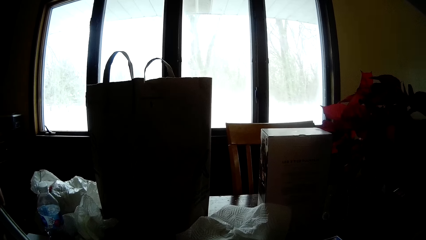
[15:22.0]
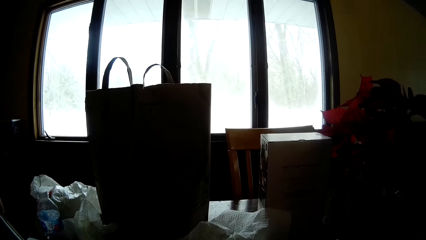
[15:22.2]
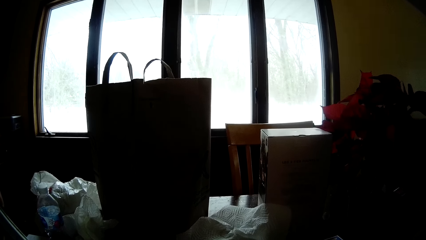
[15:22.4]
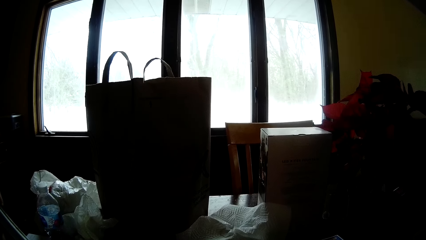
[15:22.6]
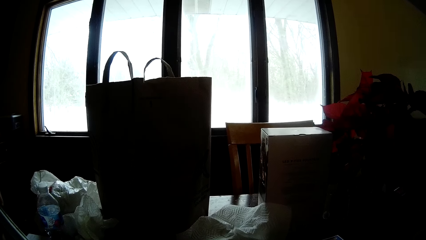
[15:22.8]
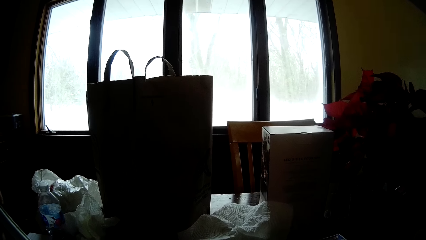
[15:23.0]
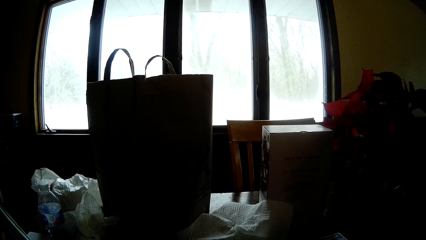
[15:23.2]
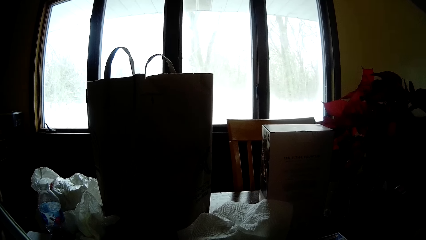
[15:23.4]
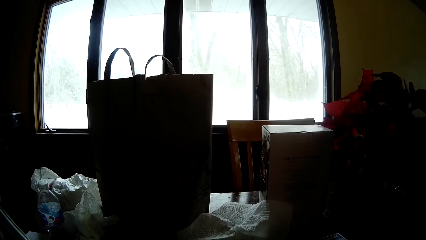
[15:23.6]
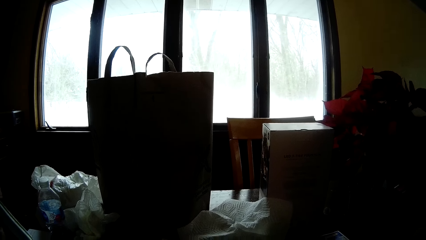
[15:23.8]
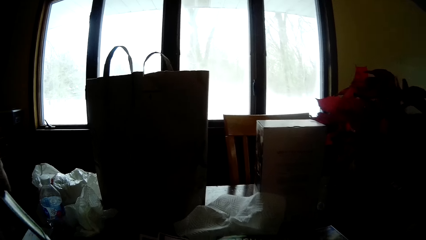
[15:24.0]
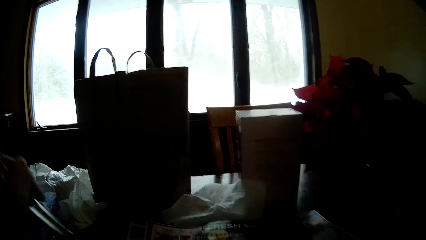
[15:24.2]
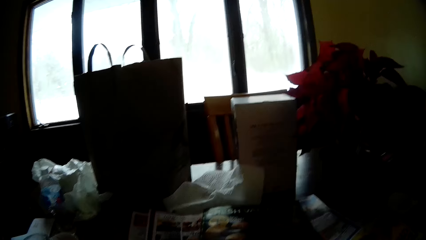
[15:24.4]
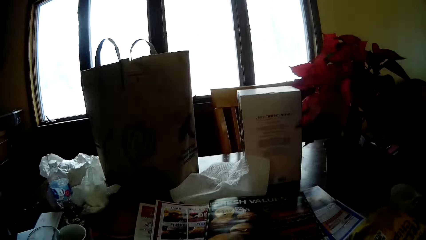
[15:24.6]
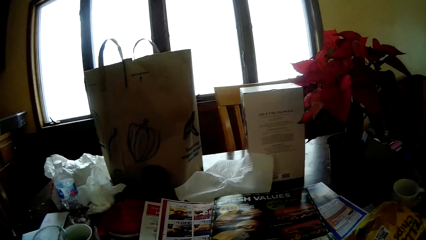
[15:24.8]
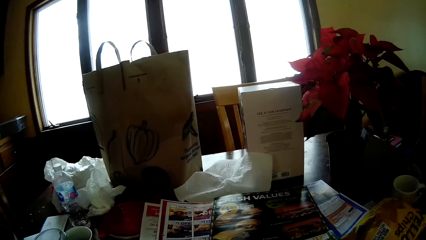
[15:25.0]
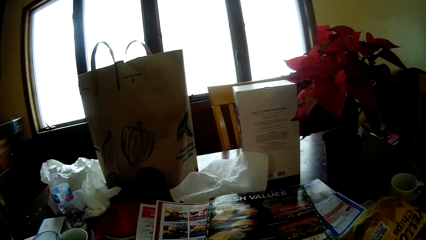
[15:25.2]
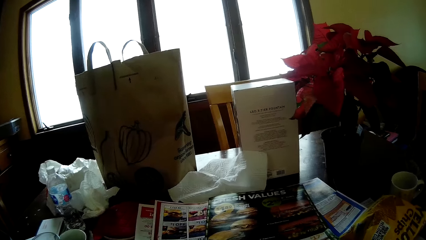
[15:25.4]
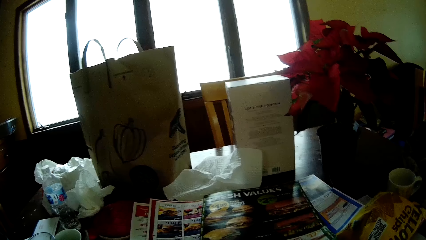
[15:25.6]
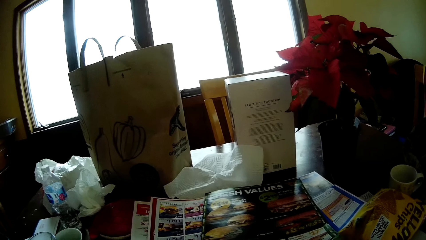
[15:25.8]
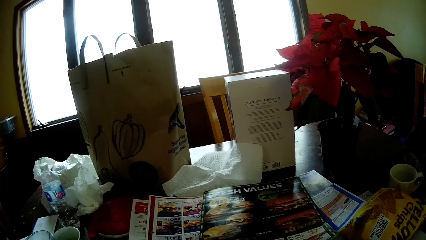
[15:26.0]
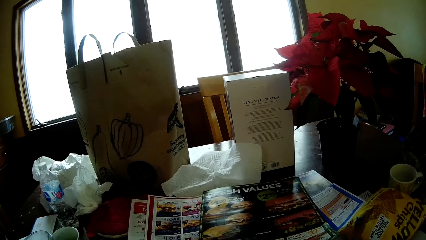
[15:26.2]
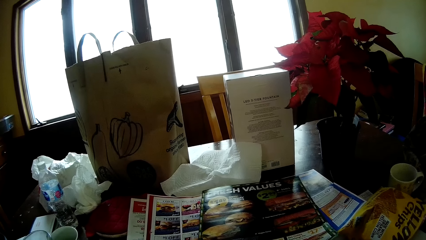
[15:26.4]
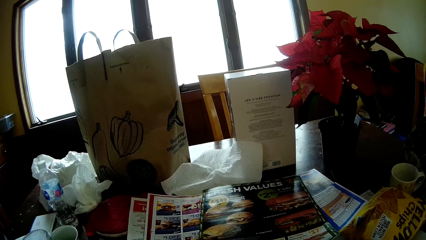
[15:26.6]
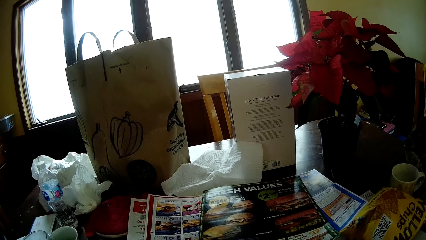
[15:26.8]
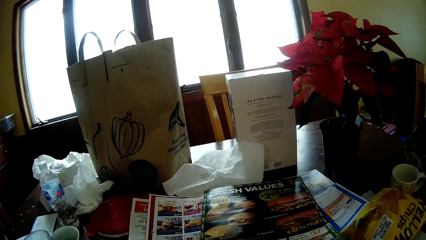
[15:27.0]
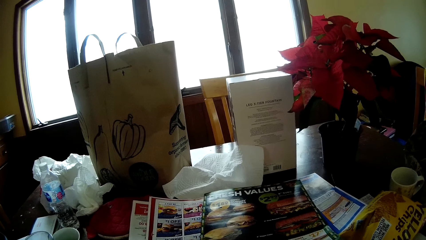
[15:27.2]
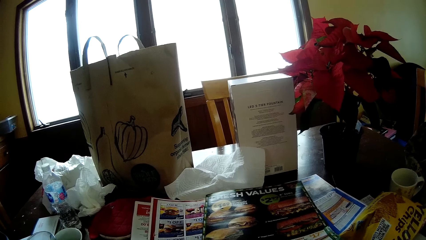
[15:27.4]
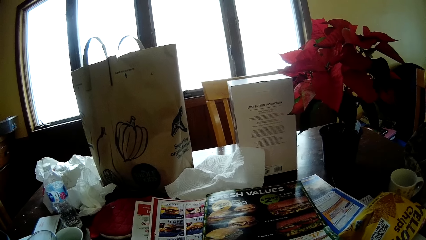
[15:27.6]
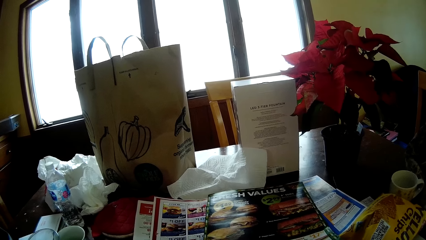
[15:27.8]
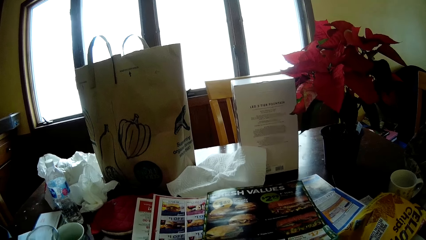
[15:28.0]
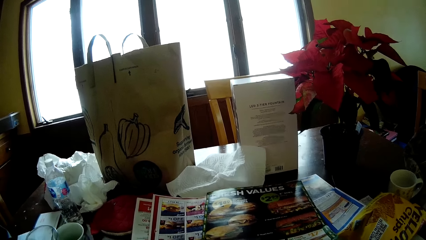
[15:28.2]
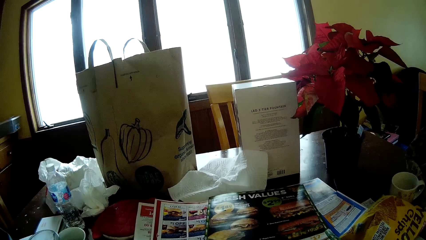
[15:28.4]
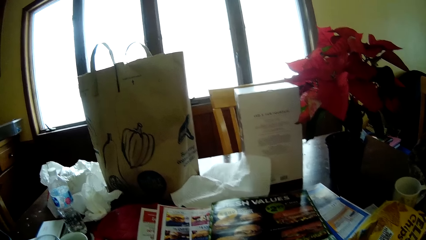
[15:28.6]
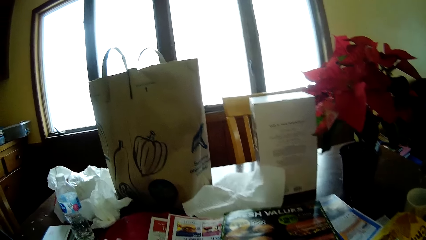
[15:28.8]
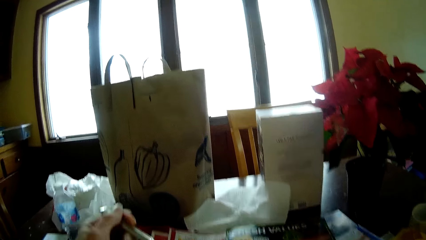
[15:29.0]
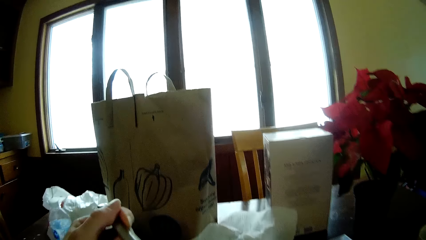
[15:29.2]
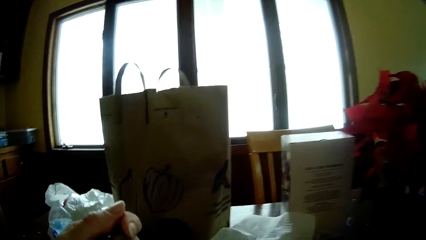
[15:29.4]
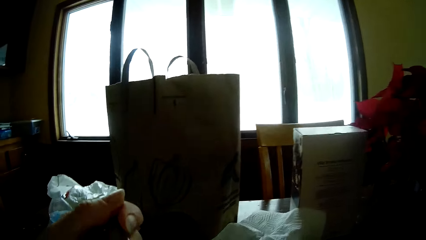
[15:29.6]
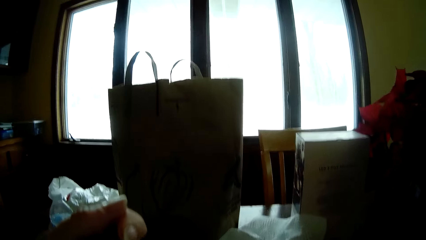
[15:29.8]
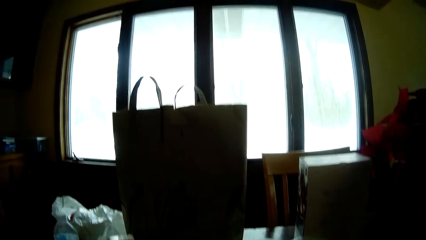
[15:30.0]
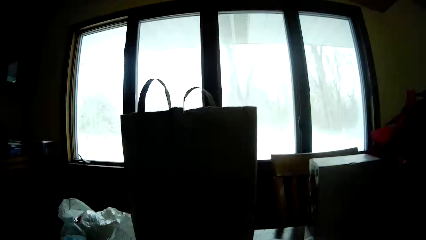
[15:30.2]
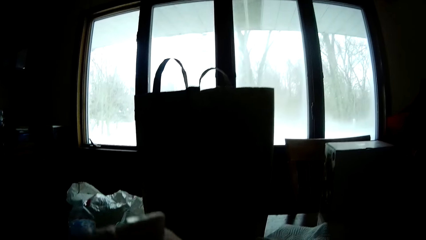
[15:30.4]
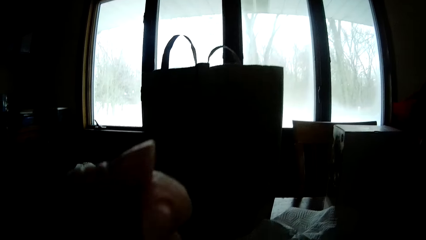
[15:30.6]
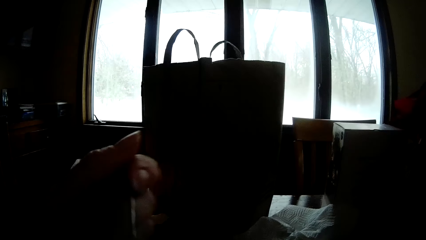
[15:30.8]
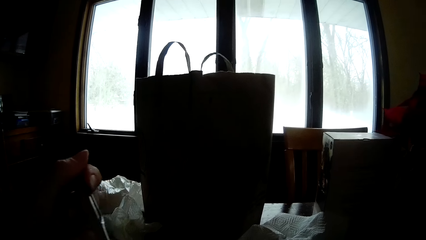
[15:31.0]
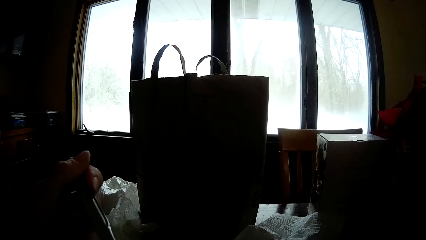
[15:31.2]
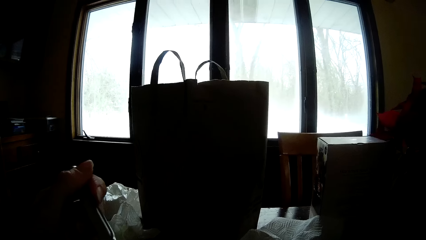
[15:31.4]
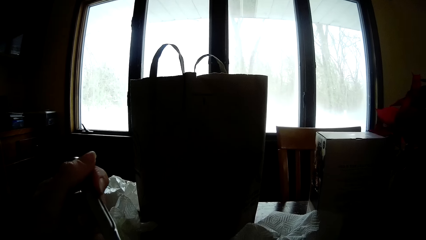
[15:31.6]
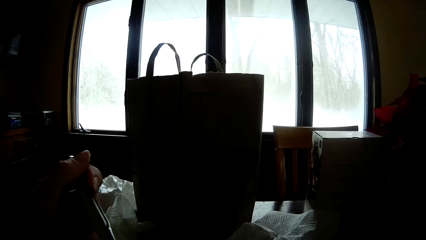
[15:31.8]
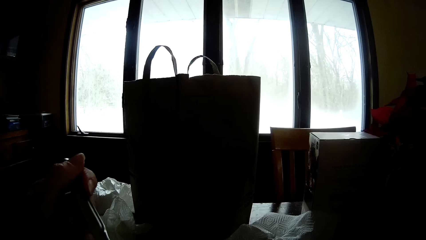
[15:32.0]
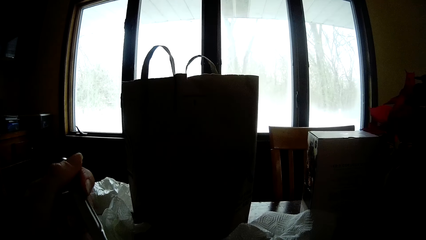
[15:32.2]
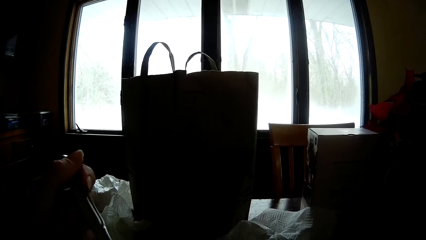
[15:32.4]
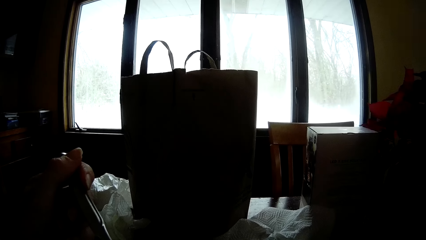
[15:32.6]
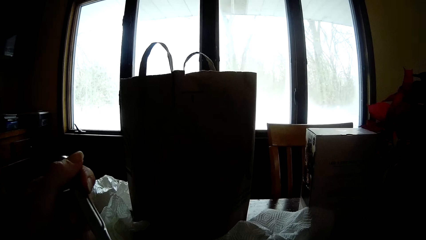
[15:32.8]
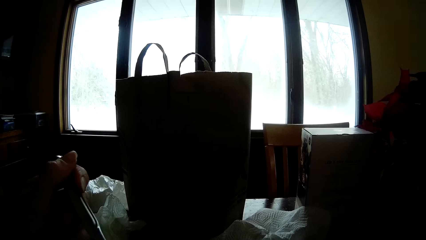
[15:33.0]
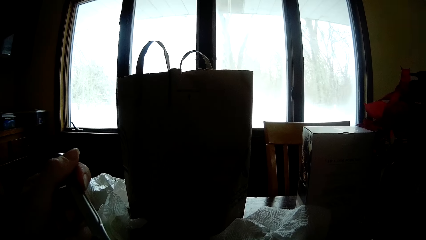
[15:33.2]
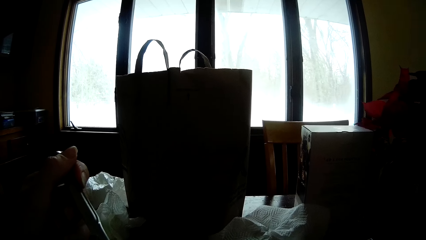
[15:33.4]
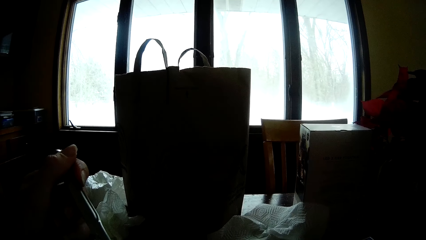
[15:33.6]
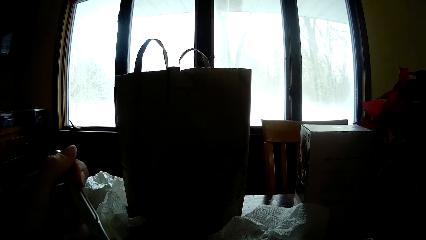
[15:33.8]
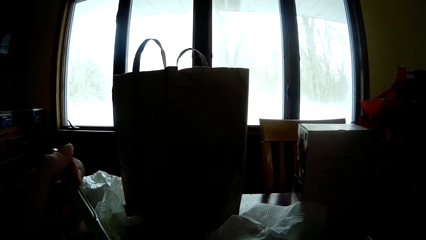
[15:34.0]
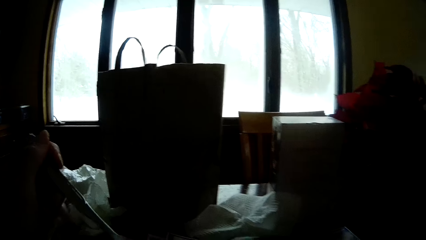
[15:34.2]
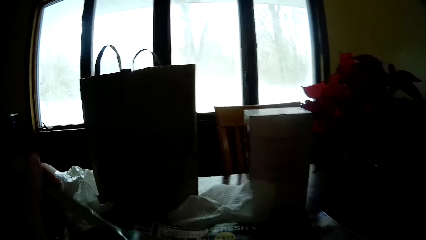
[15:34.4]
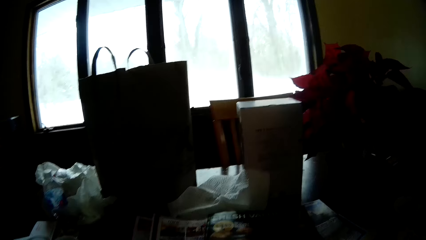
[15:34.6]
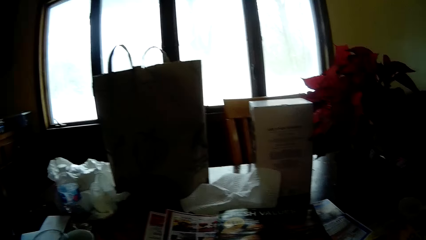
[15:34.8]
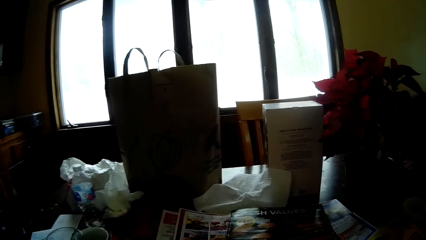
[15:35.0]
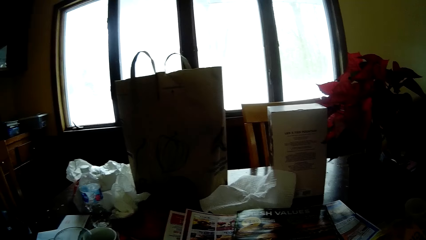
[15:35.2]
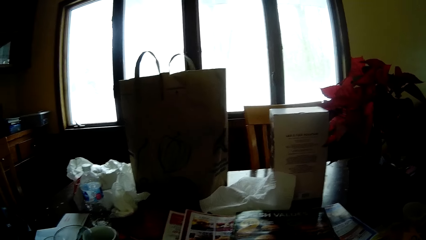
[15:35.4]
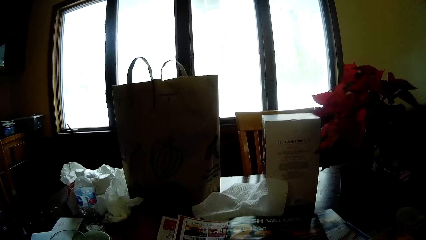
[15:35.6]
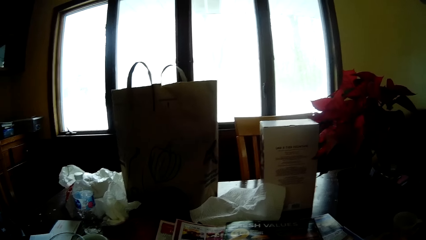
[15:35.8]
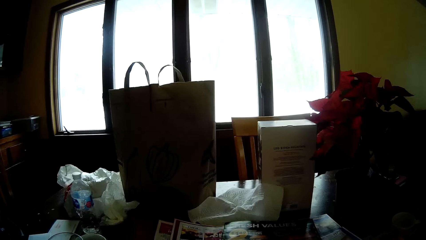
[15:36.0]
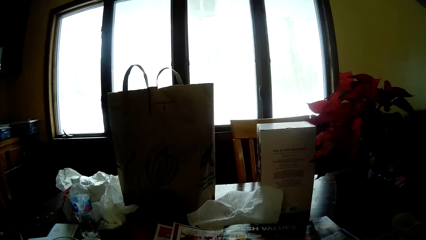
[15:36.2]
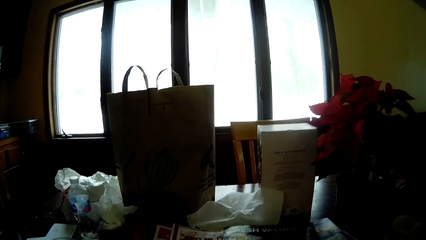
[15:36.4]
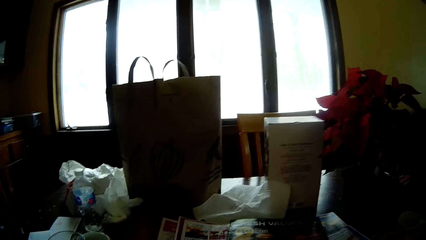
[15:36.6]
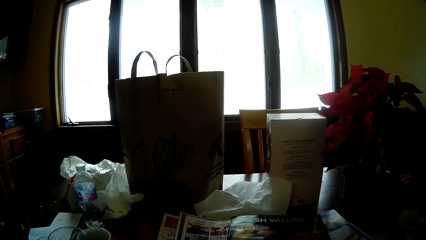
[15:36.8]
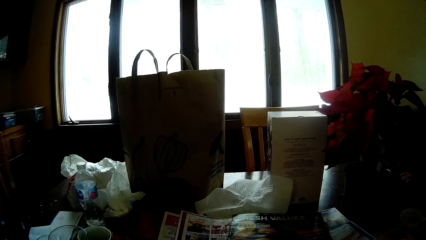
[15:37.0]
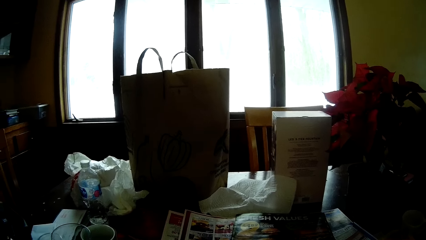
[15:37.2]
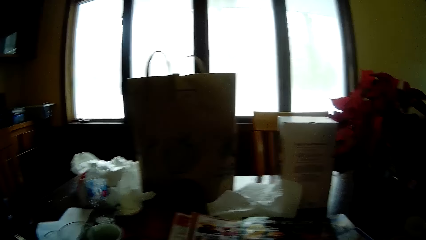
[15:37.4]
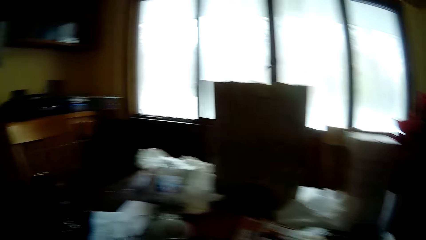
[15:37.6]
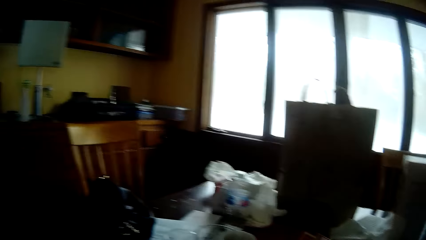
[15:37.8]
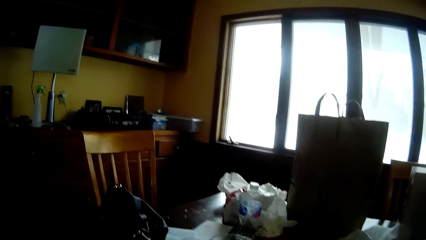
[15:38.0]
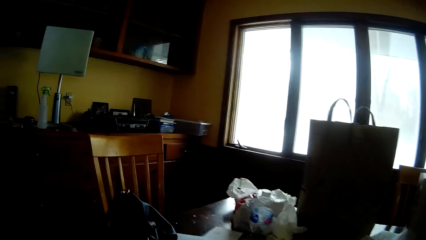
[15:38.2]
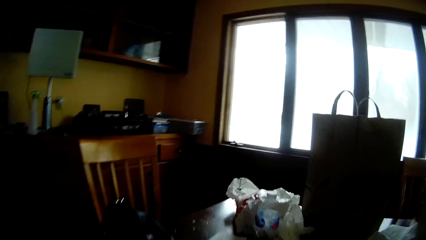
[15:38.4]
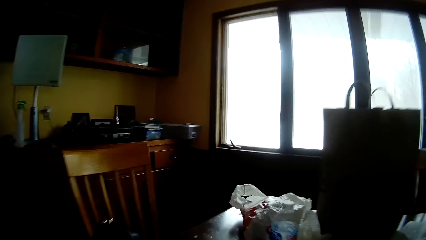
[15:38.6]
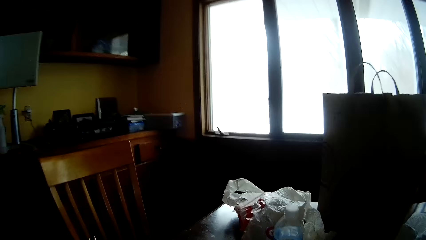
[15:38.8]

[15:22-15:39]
The camera wearer returns the spoon. She reads the magazine. She holds the spoon with her left hand. She eats the food. She drops the spoon with her left hand. She reads the magazine.
